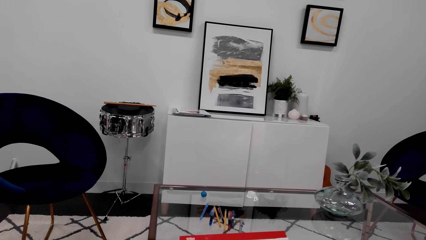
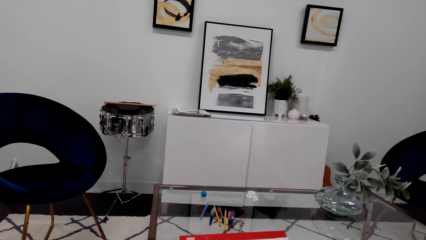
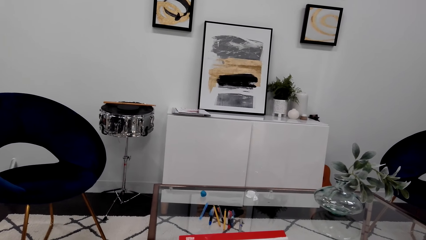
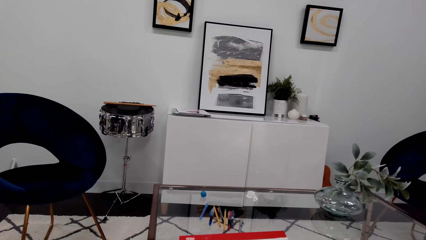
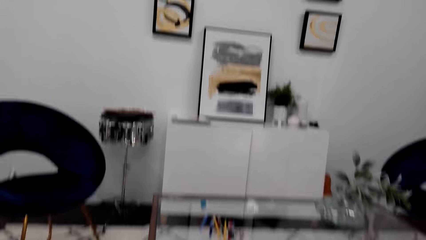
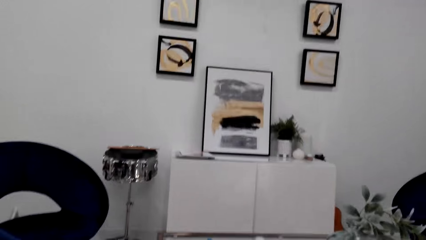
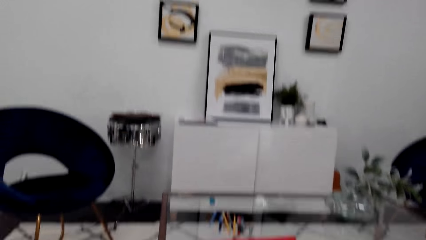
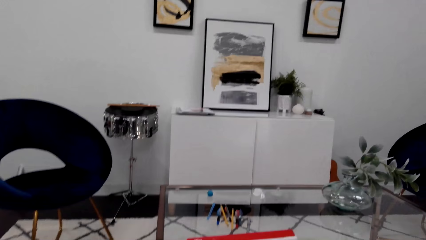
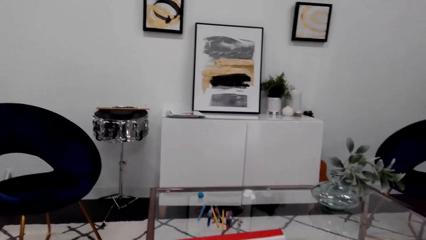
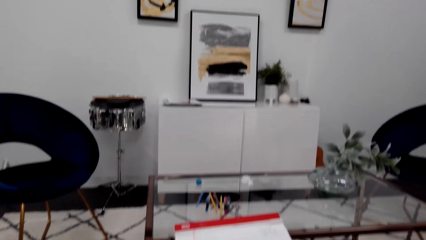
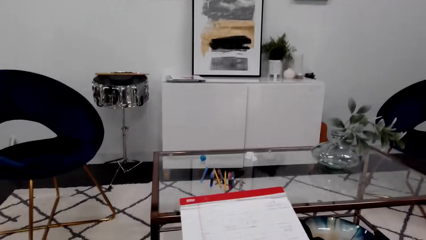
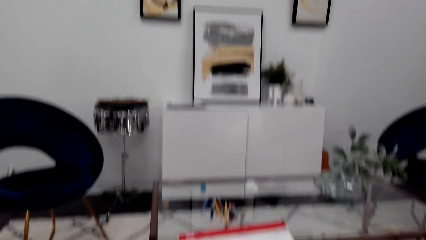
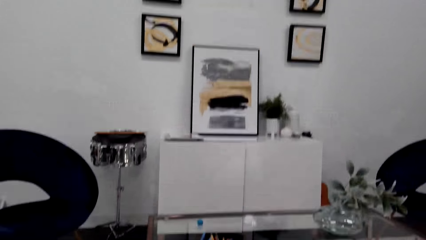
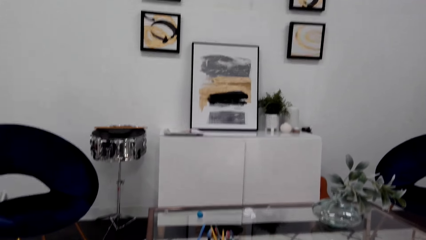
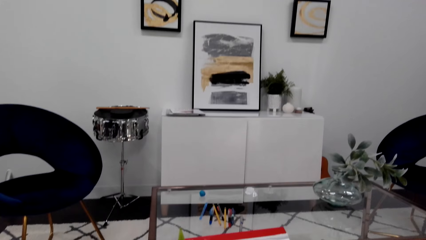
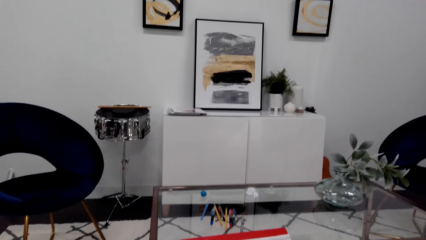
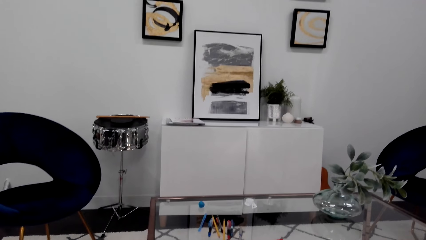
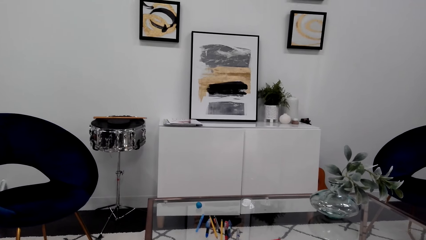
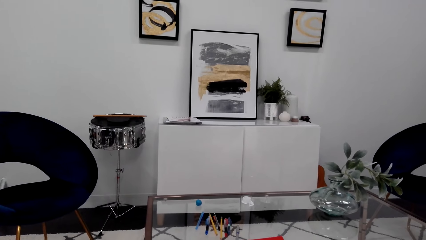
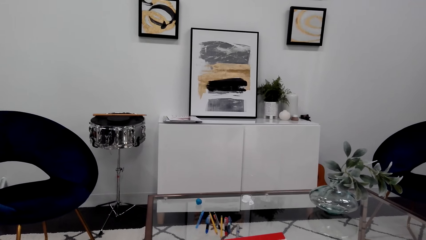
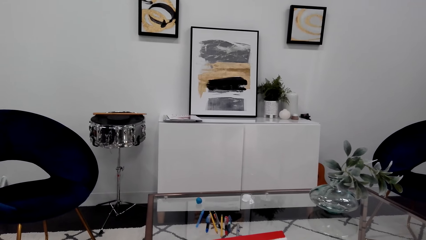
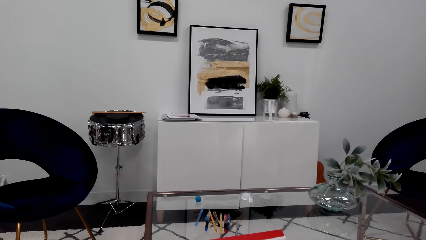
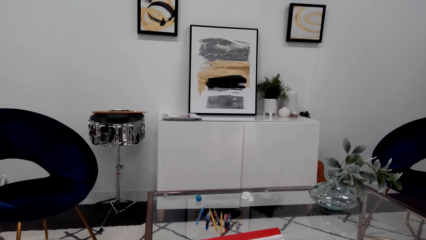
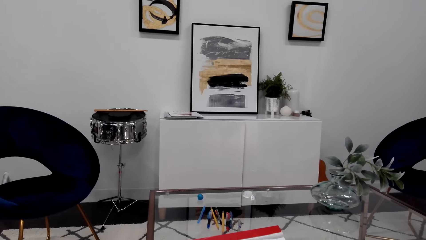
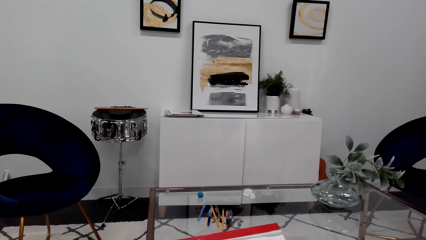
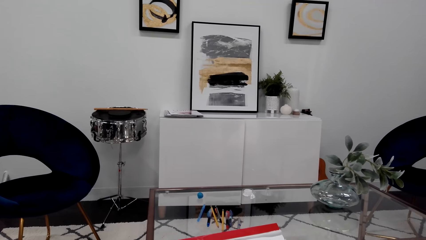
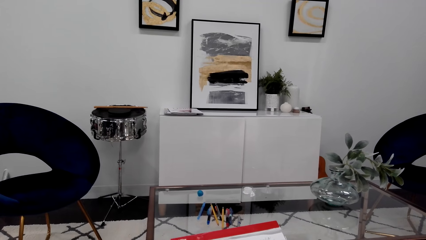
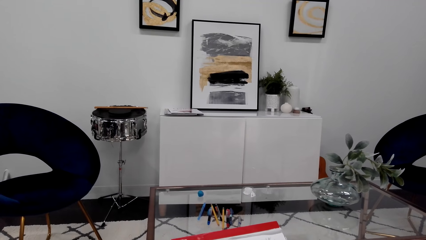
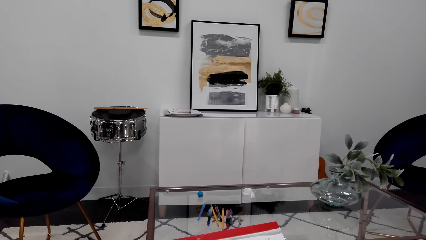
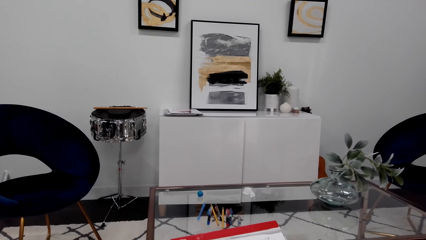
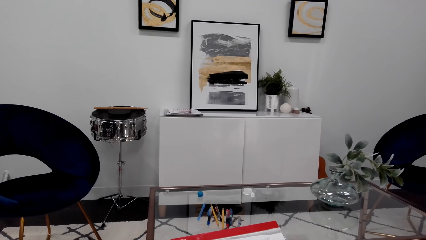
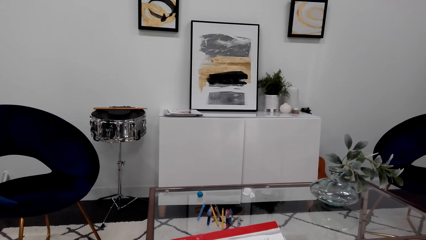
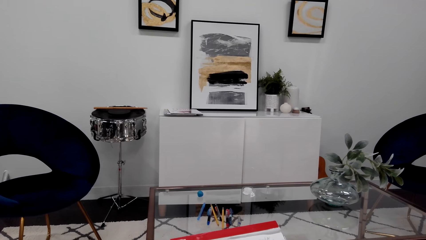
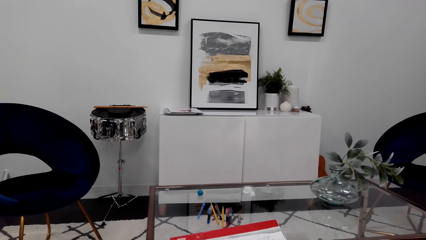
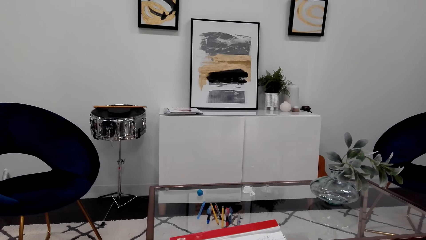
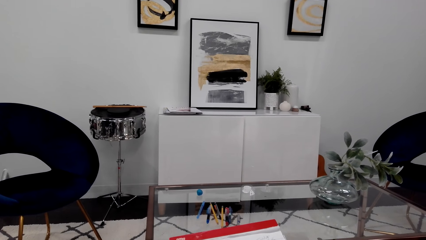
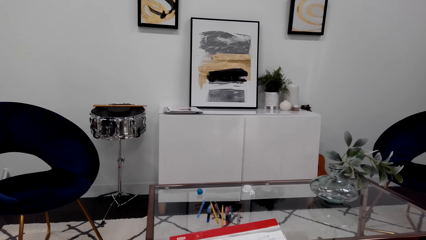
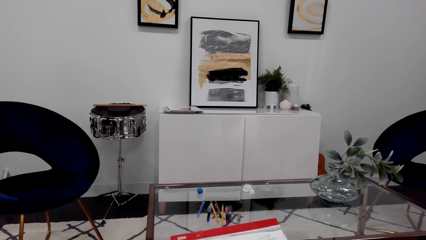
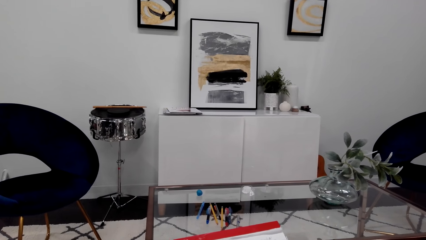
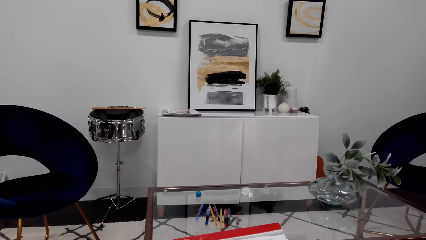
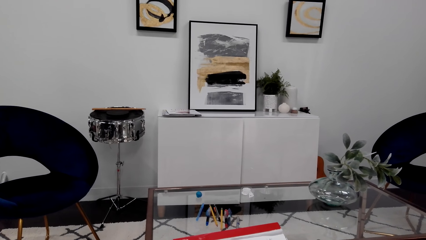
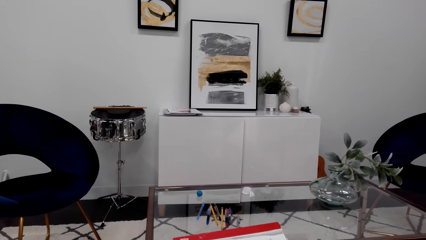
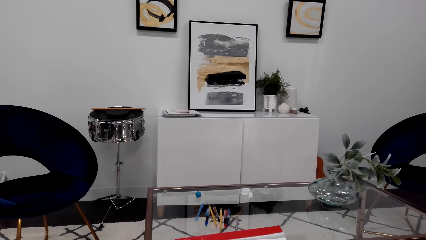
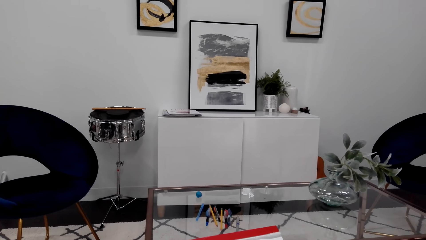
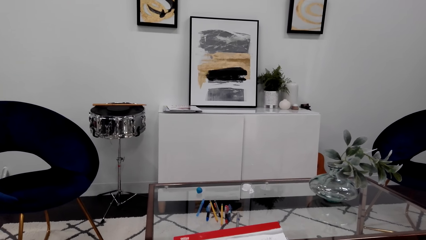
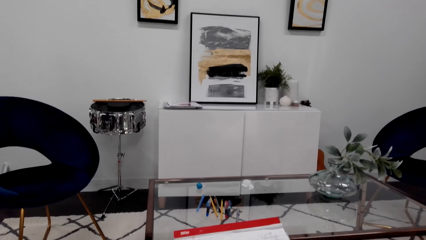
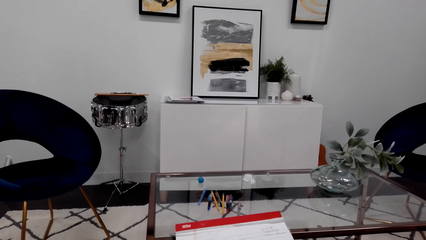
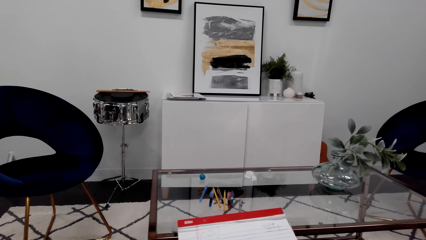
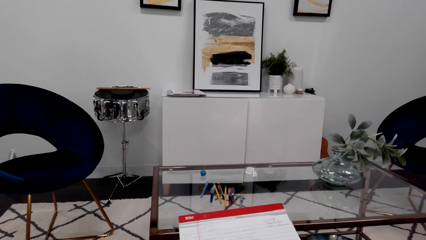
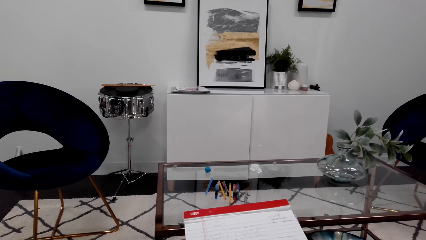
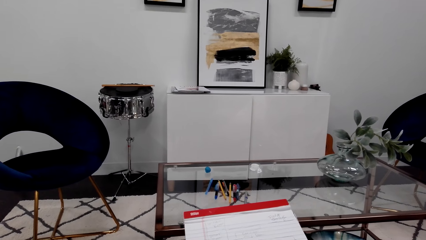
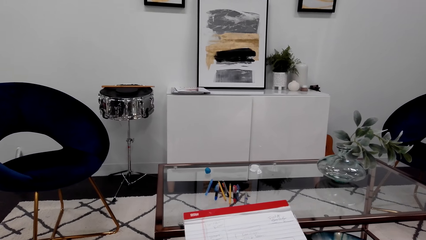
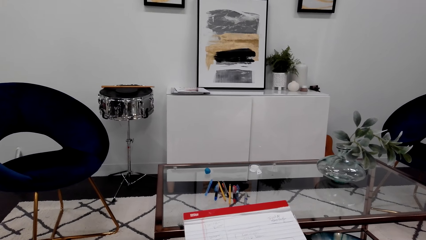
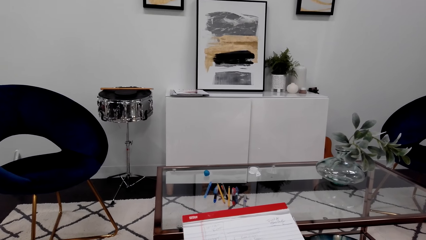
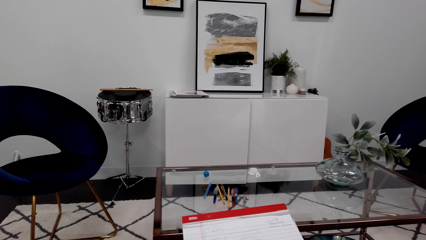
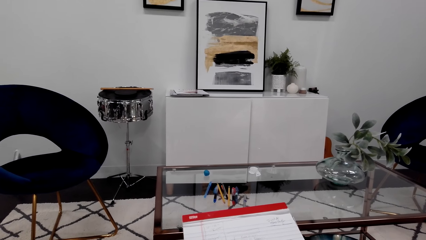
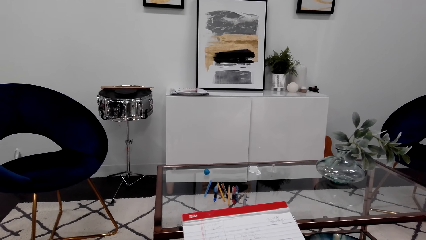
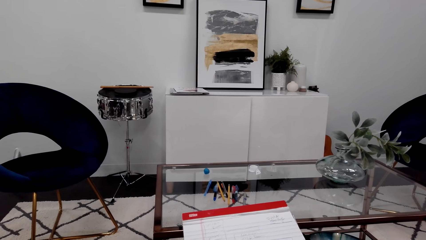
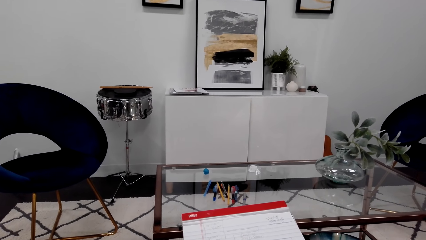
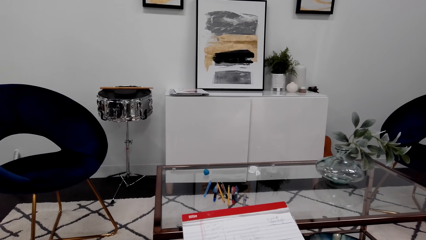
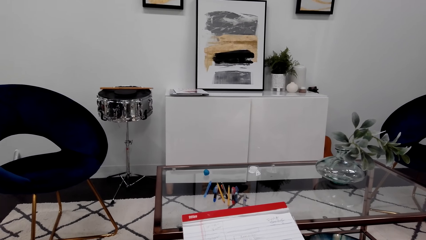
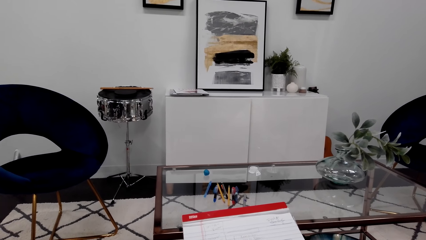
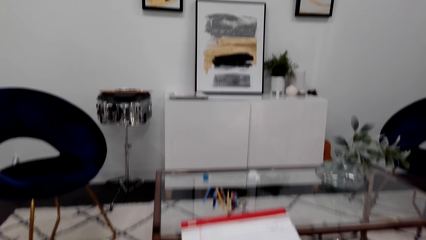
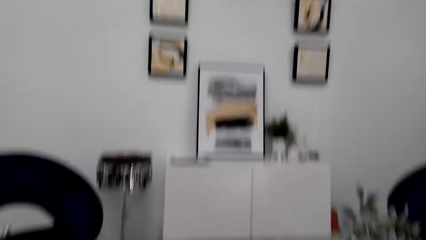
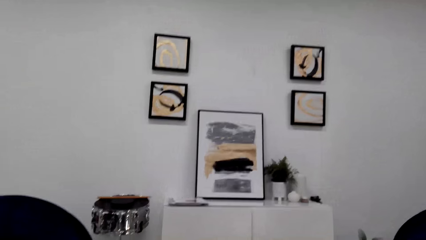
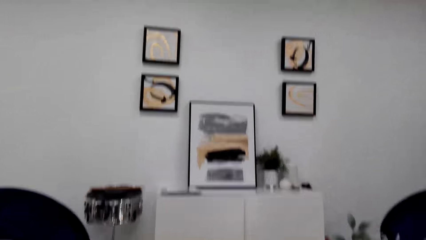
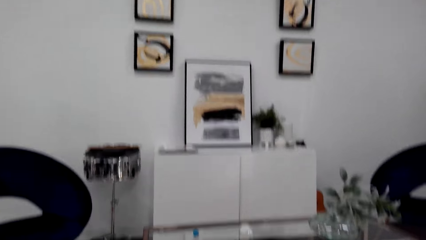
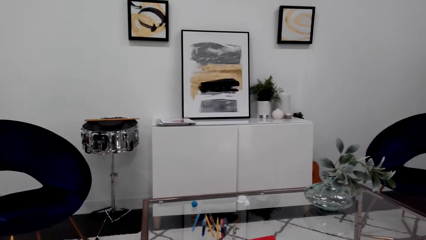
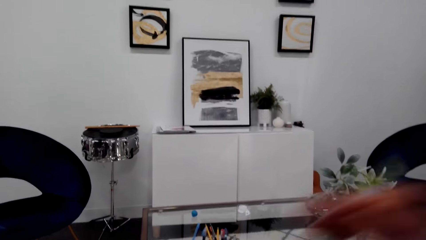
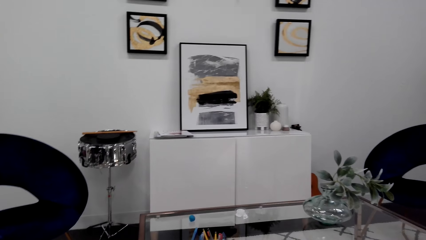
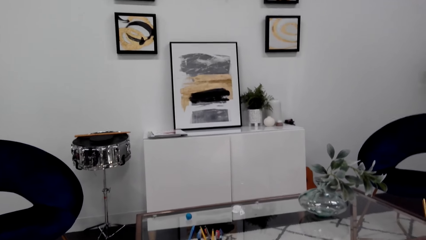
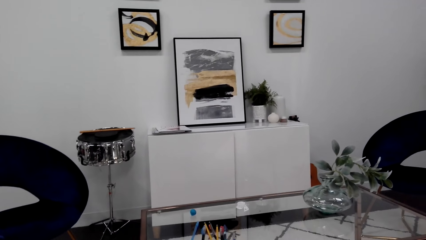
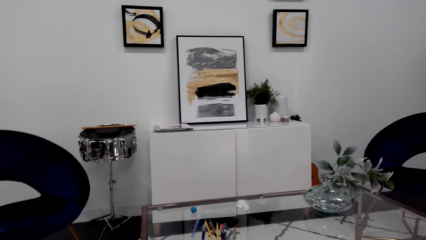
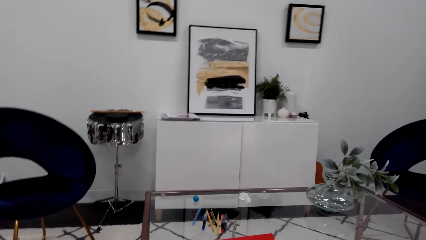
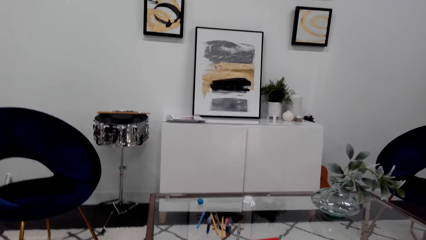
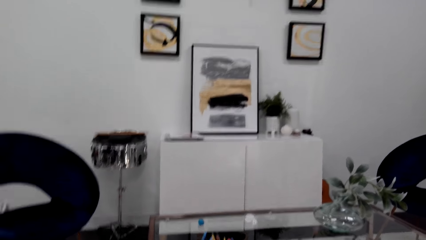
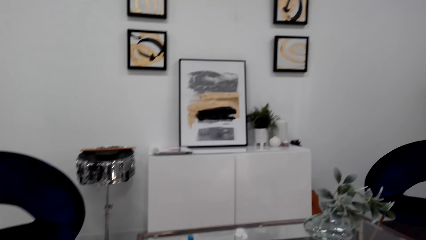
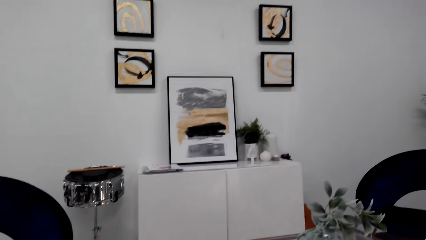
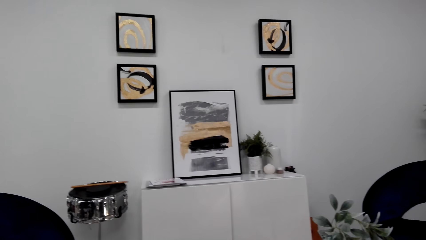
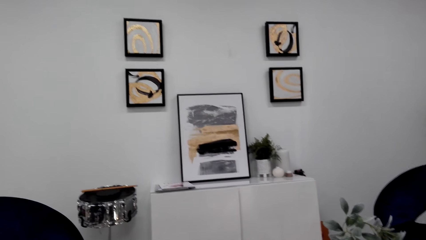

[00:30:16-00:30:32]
The camera wearer is still talking to her phone. She converses.
